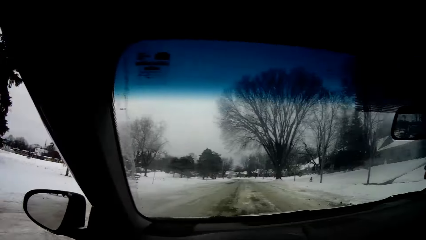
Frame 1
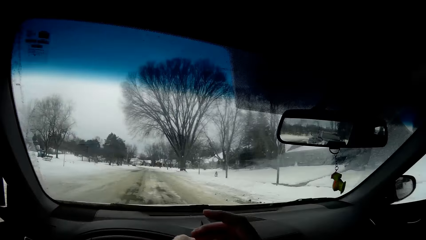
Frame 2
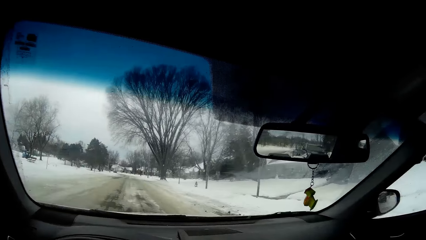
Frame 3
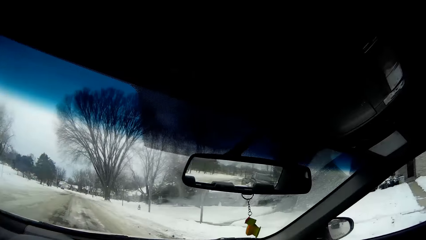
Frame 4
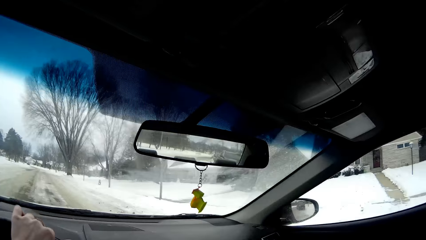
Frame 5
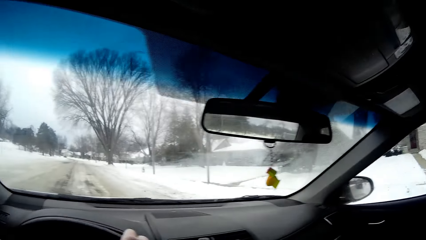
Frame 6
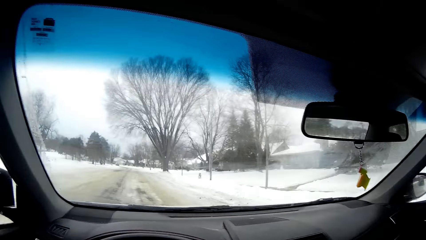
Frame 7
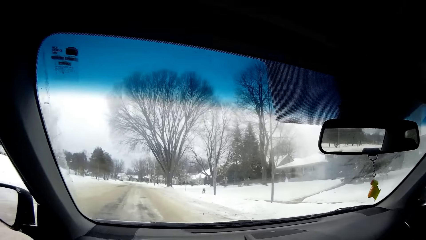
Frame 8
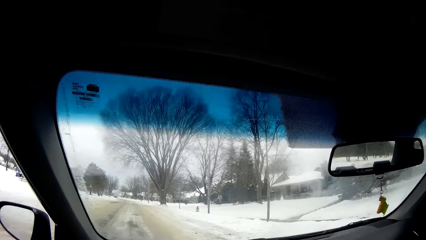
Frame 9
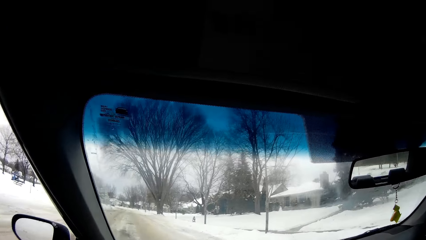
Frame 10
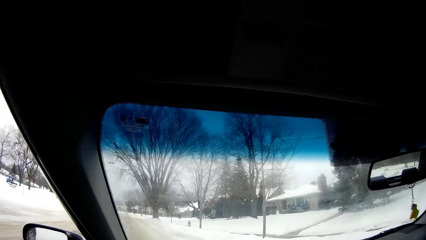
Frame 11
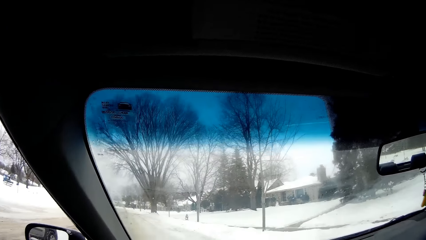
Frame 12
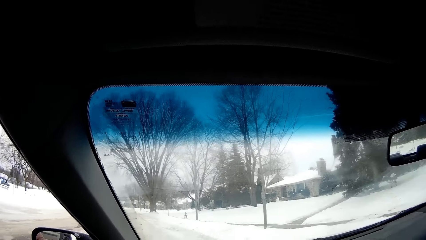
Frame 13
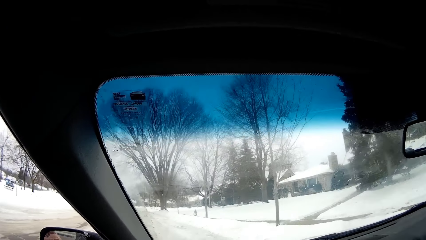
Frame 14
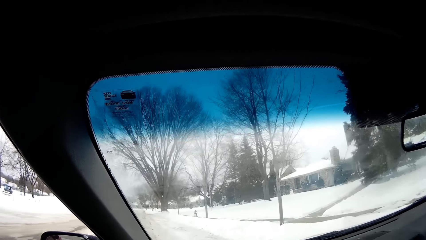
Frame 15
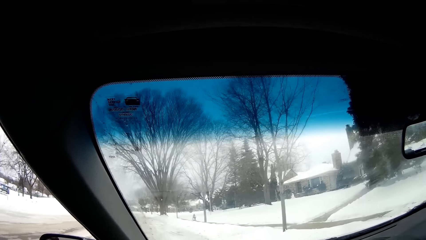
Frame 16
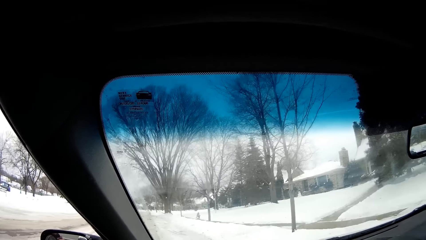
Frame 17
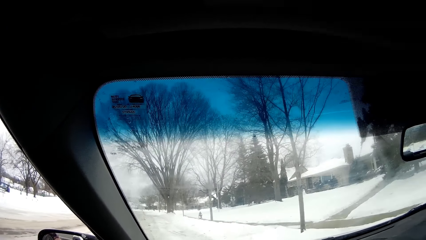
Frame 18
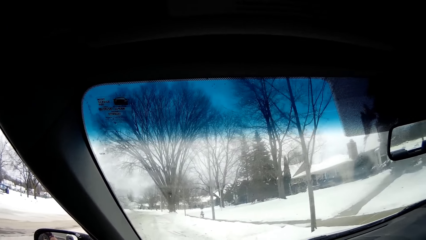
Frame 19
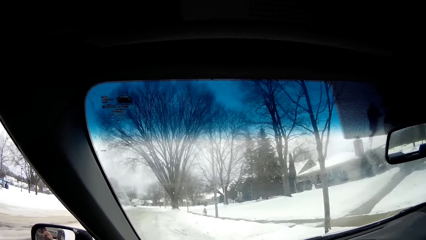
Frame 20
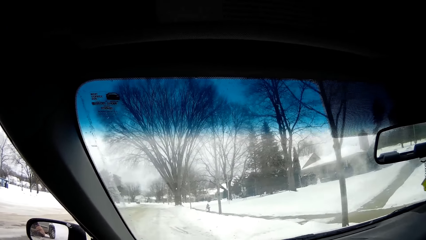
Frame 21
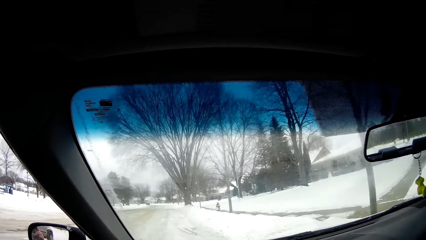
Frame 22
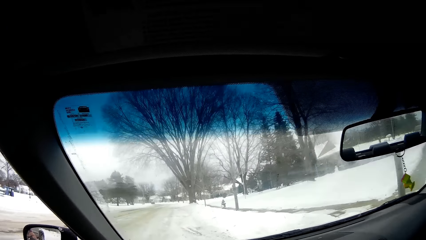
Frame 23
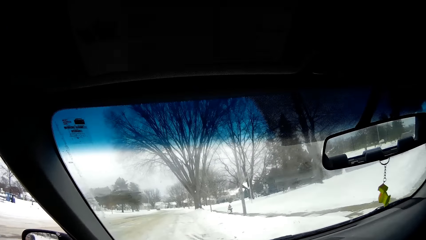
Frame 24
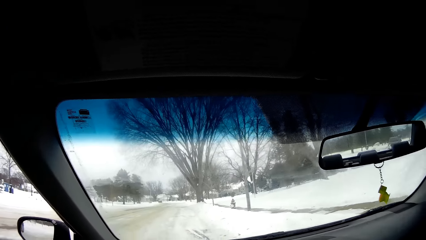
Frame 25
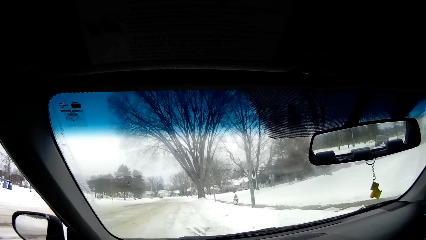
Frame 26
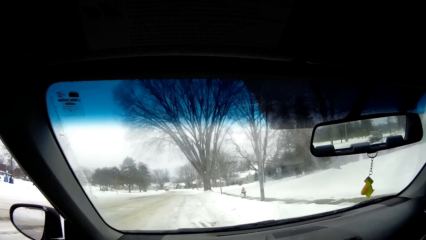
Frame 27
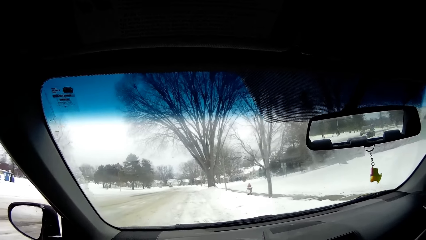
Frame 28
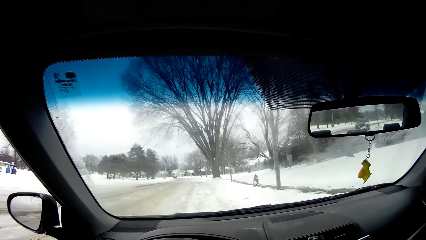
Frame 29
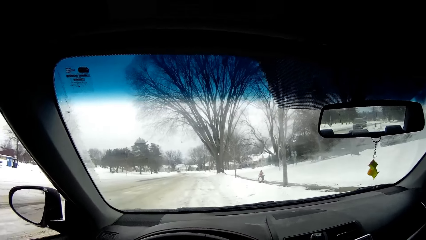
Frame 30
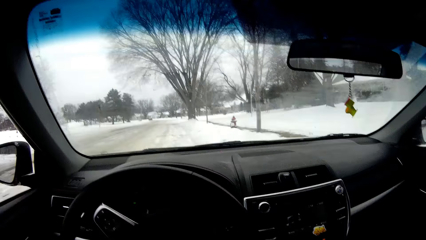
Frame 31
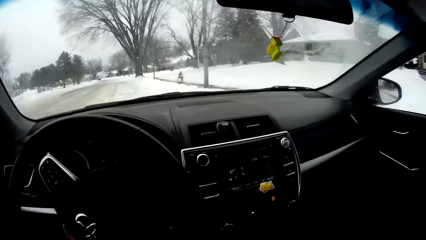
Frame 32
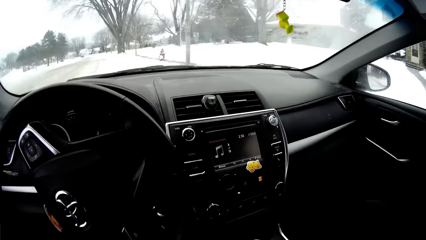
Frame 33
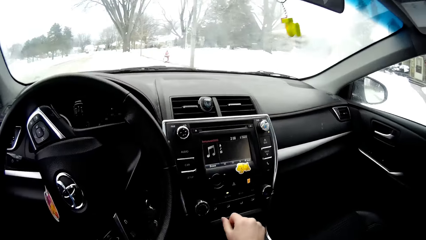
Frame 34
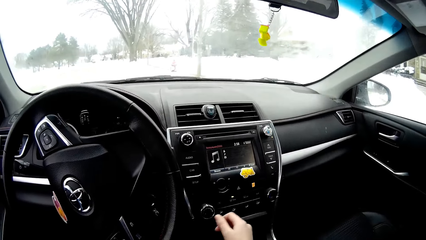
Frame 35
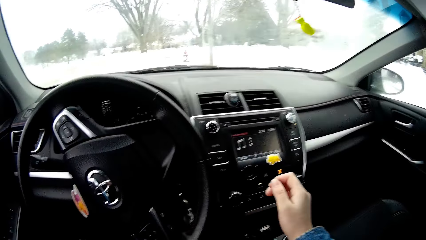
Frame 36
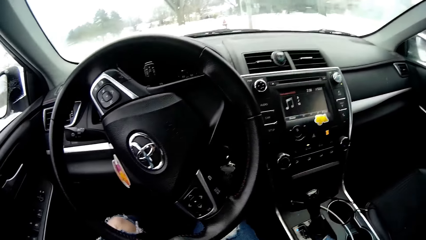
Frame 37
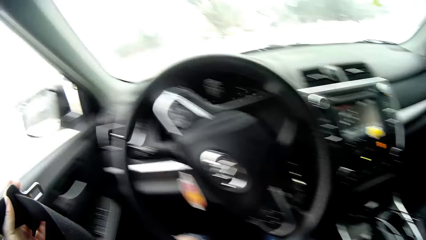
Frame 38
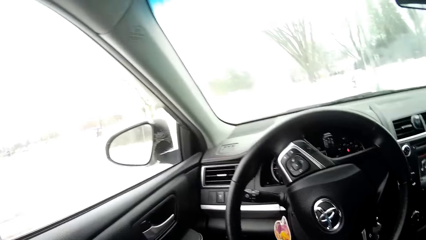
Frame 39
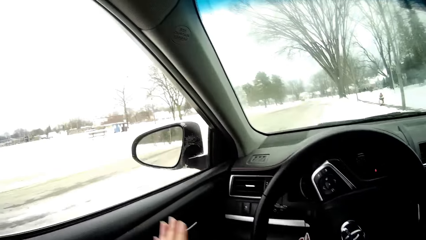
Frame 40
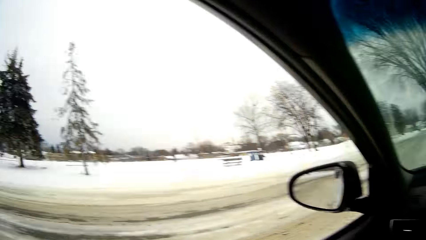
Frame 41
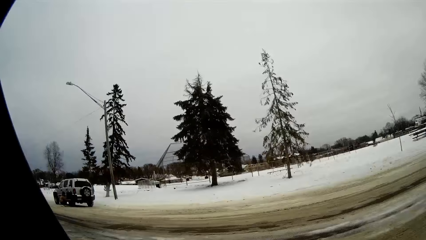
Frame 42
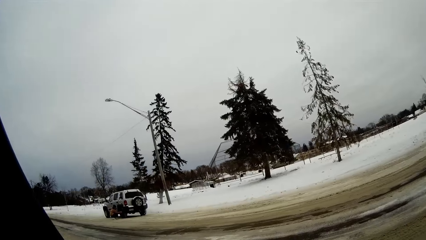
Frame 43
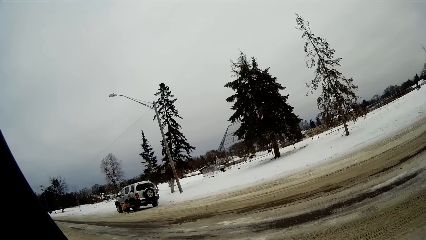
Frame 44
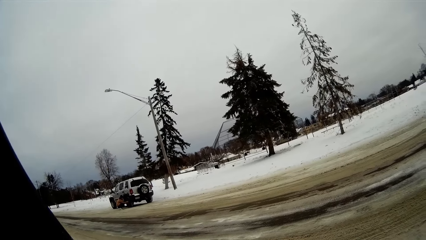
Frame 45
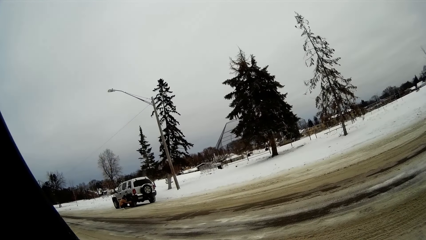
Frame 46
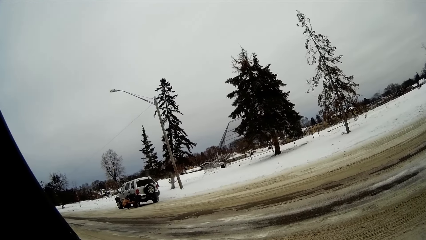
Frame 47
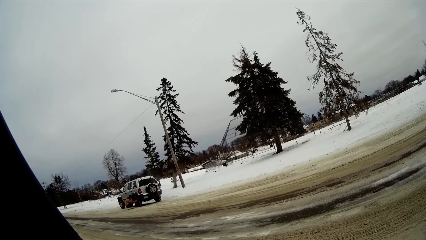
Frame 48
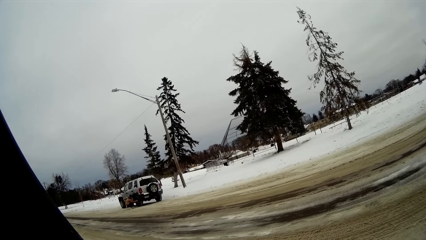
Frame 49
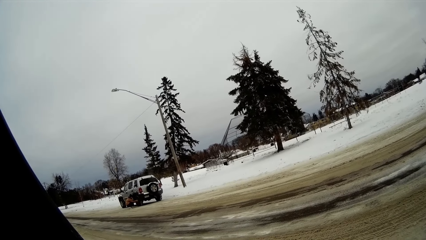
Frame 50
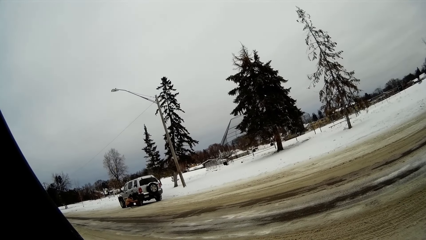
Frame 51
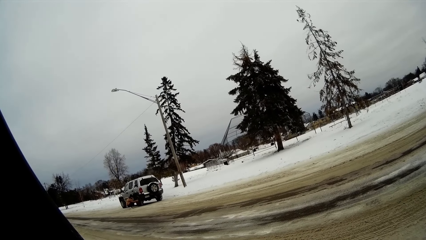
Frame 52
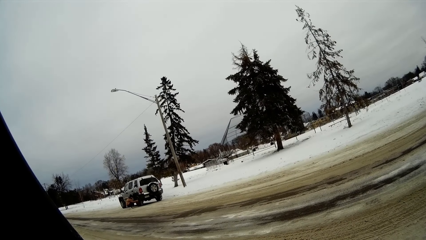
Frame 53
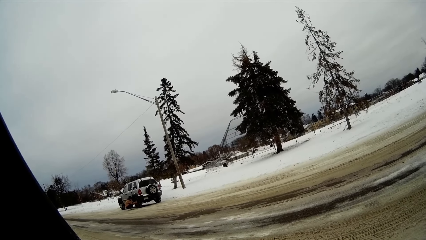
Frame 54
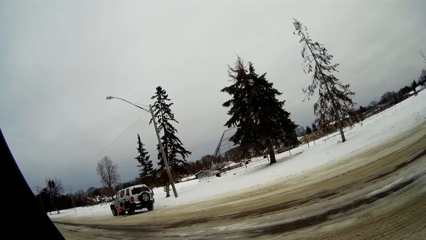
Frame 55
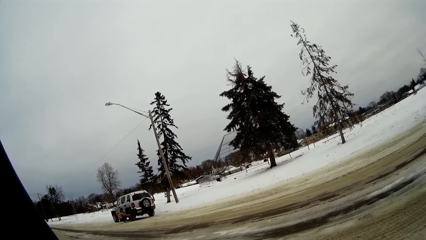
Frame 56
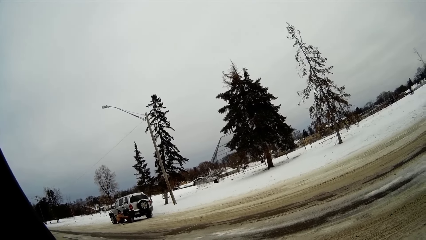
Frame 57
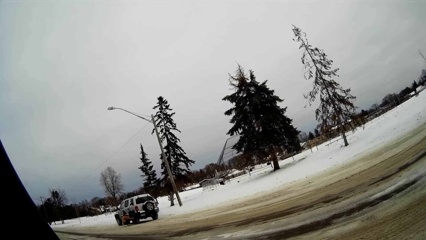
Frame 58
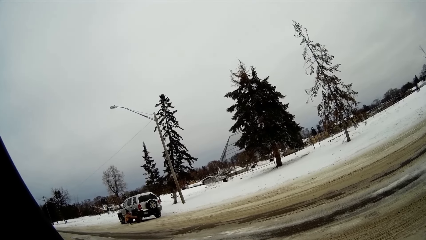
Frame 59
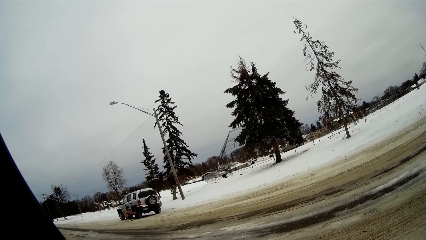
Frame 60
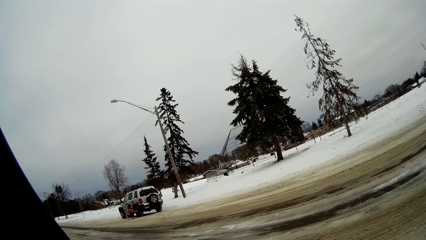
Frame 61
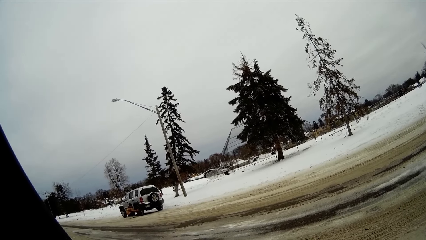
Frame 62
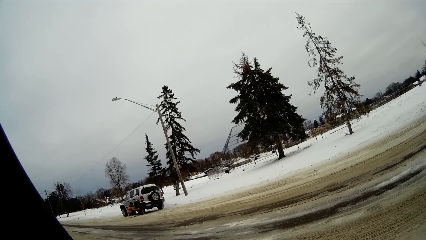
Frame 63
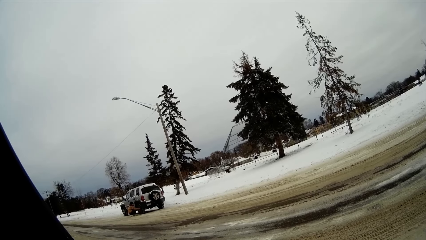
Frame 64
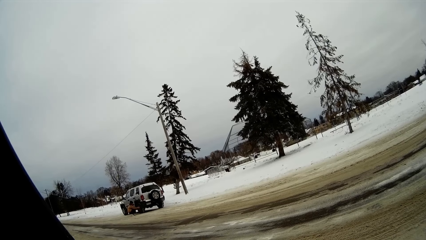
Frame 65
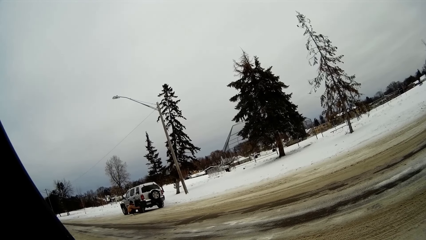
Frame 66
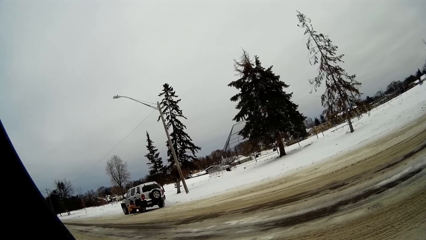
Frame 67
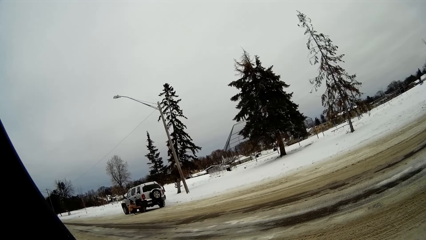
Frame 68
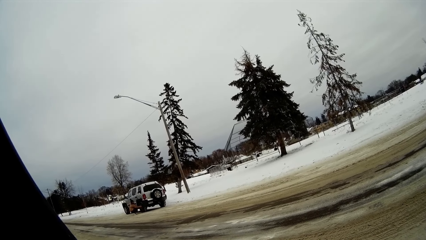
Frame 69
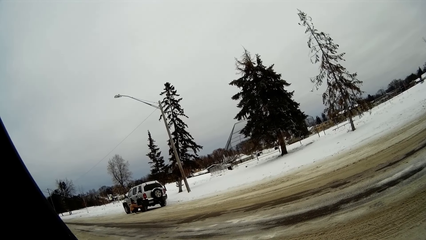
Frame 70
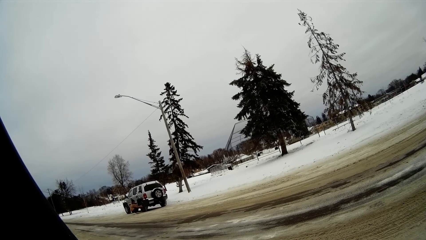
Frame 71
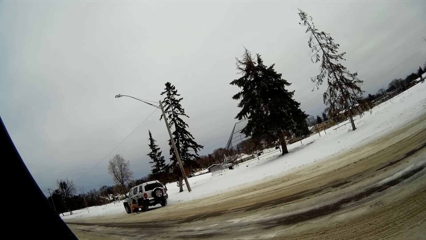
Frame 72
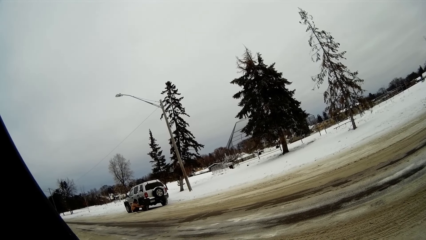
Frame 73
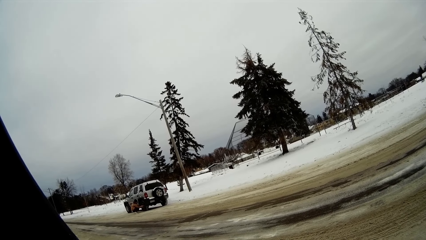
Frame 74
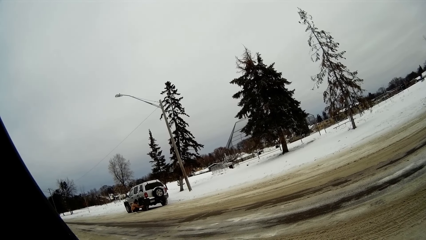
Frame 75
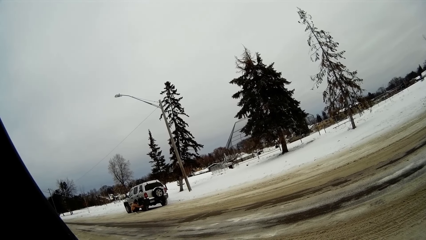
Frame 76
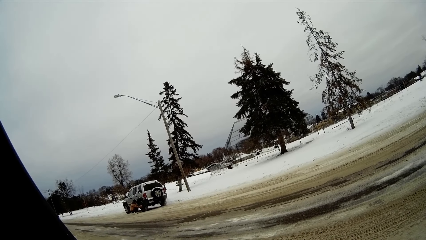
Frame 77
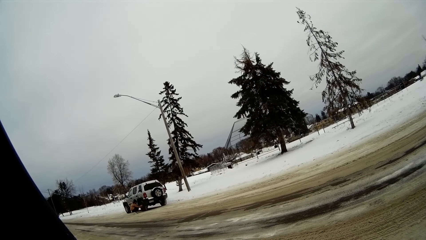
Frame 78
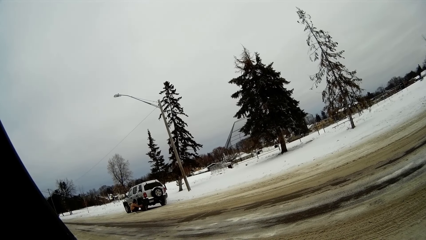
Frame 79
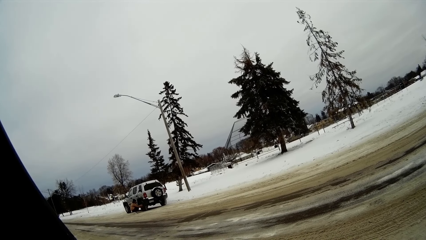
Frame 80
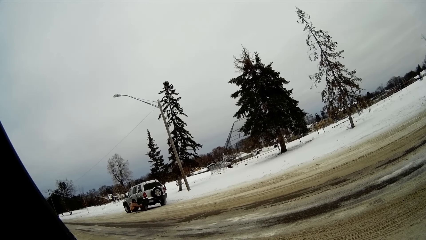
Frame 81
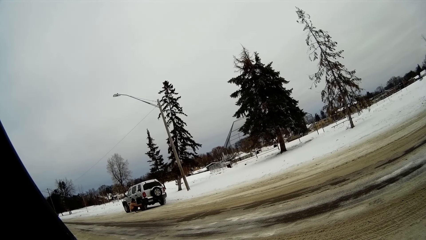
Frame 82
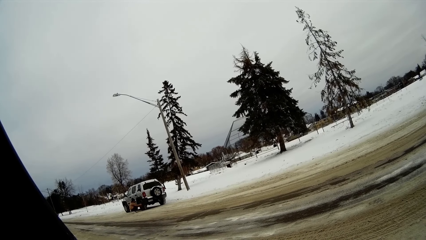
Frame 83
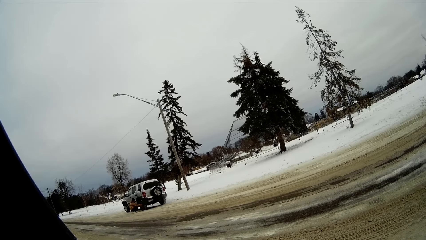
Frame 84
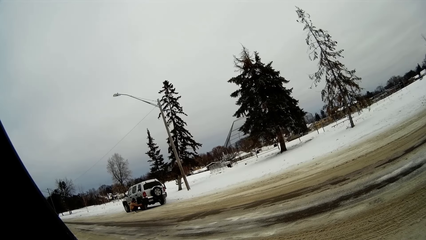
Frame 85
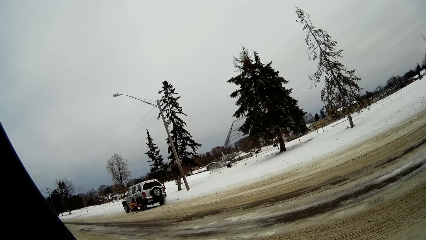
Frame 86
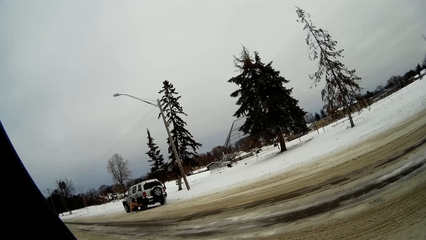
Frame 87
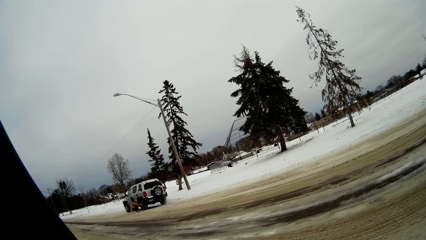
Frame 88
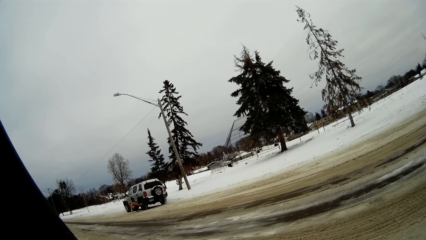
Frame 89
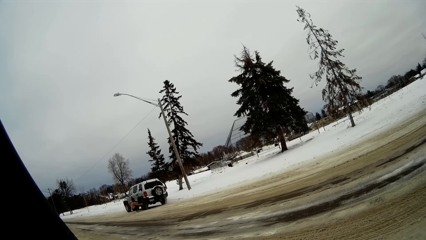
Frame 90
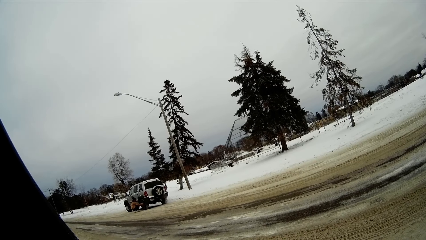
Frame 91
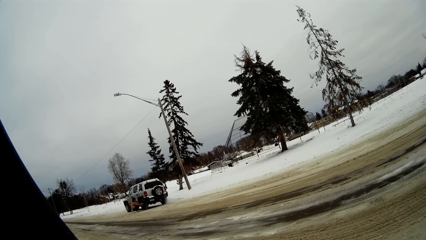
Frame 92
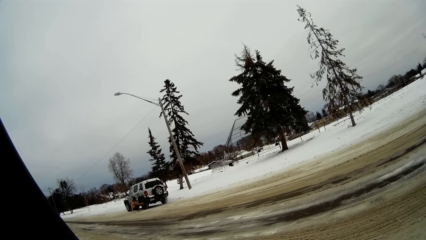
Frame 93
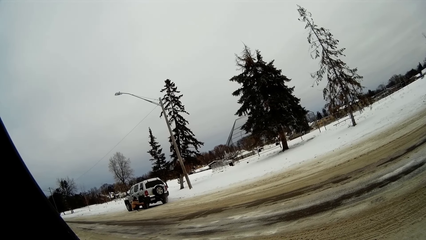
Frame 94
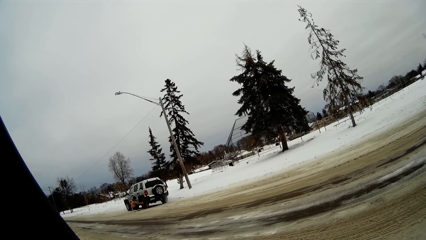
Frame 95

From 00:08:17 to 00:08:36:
The camera wearer looks on the other side. He parks the car. He drives the car to the other side of the road. He stops the car. He lifts his hand. He removes his seatbelt. He looks at a woman through the window. The woman works on her car tyre.
